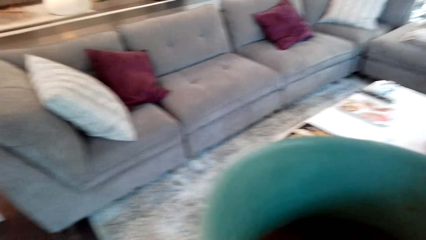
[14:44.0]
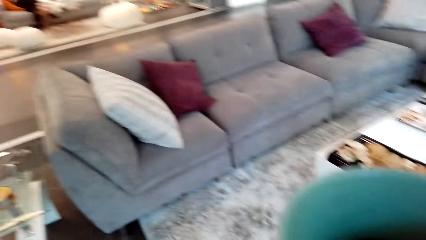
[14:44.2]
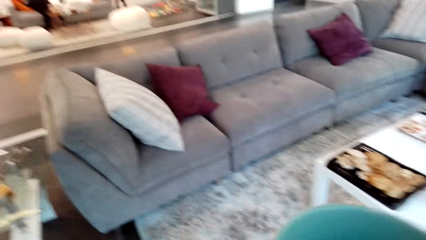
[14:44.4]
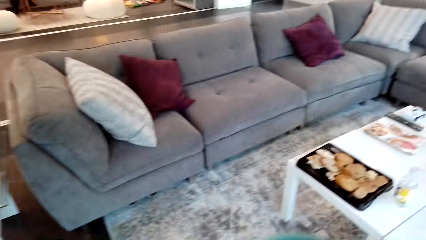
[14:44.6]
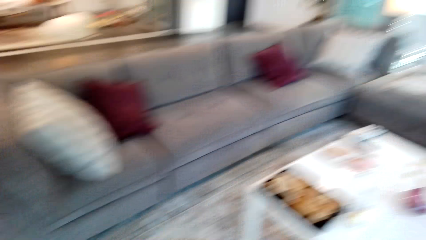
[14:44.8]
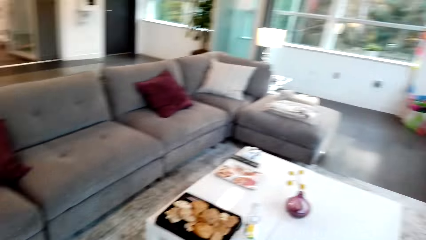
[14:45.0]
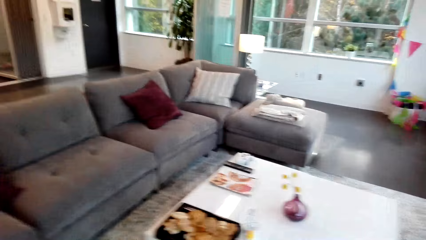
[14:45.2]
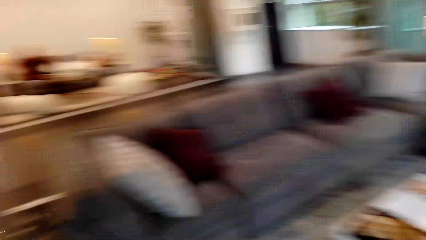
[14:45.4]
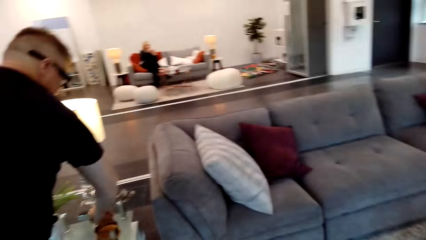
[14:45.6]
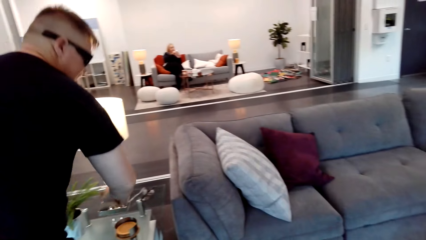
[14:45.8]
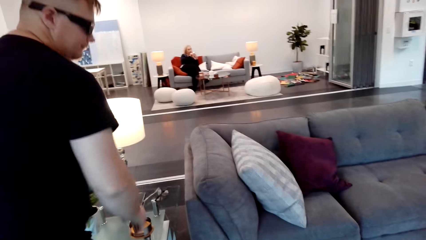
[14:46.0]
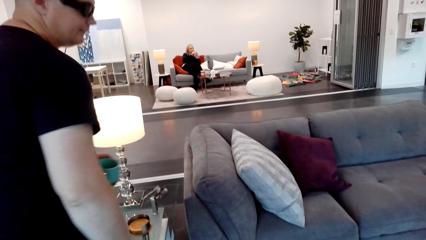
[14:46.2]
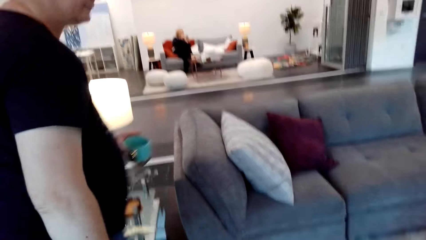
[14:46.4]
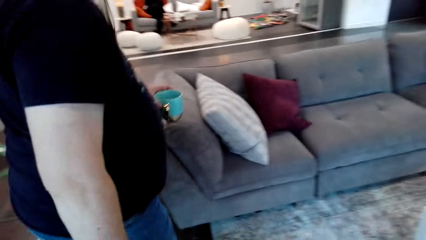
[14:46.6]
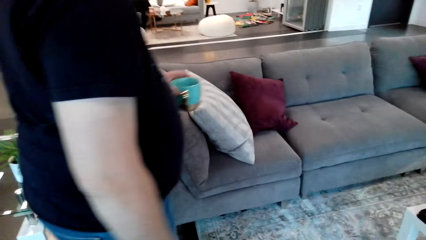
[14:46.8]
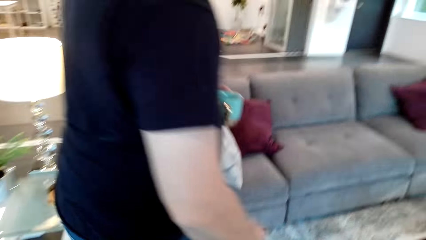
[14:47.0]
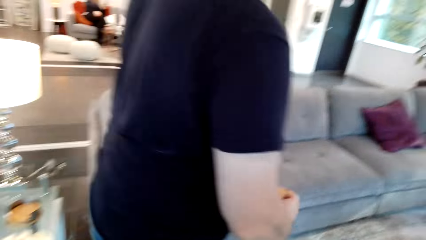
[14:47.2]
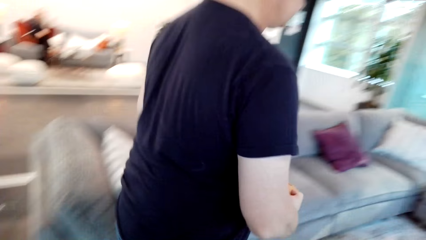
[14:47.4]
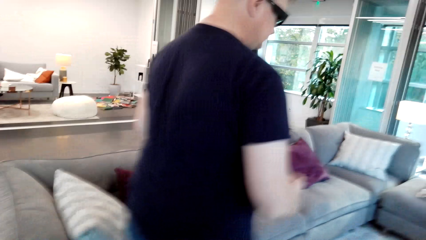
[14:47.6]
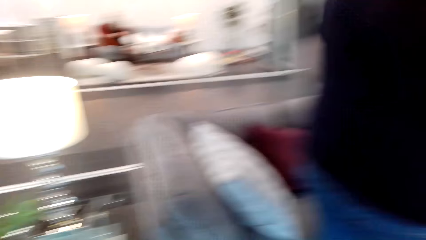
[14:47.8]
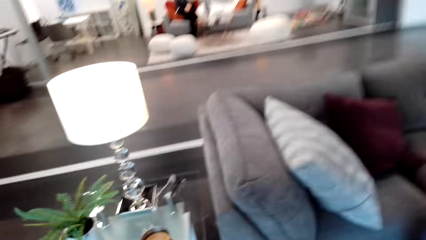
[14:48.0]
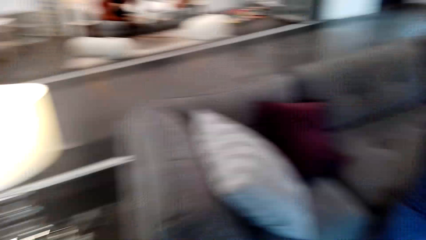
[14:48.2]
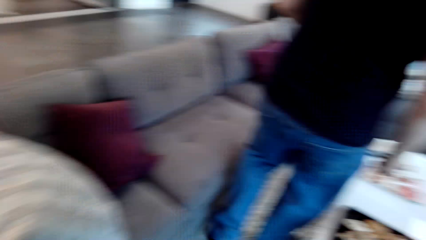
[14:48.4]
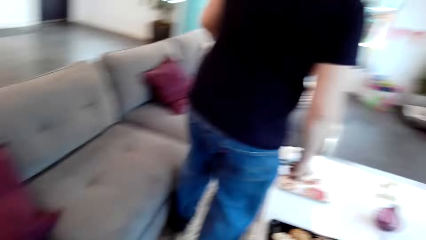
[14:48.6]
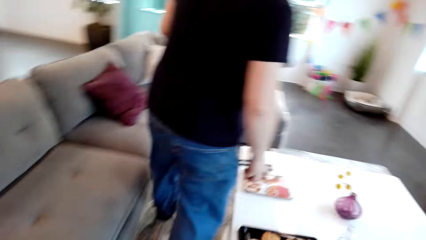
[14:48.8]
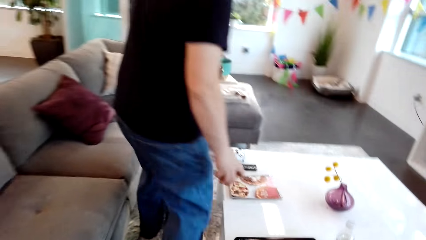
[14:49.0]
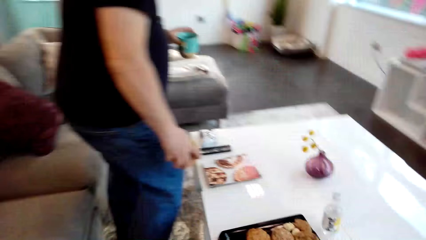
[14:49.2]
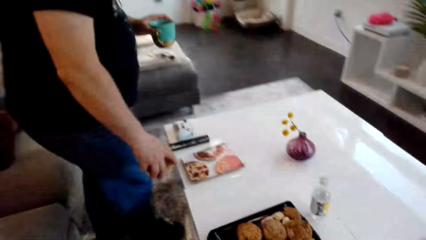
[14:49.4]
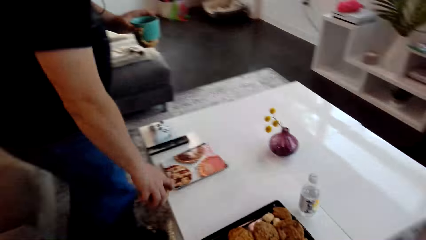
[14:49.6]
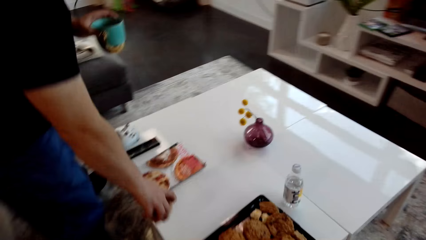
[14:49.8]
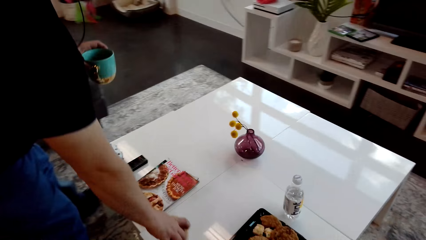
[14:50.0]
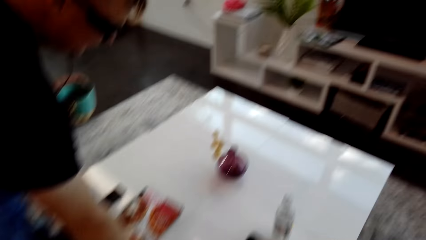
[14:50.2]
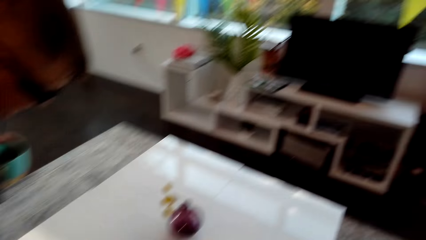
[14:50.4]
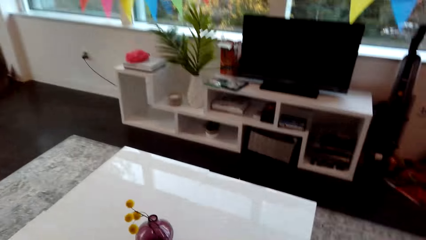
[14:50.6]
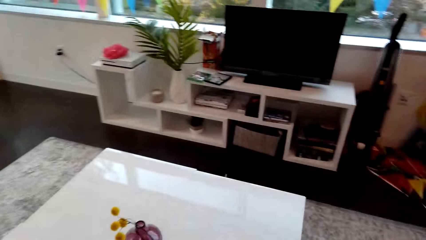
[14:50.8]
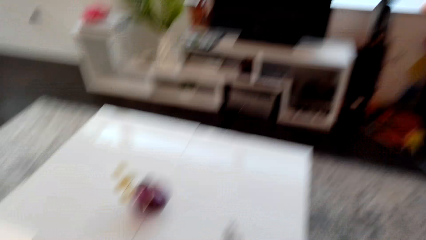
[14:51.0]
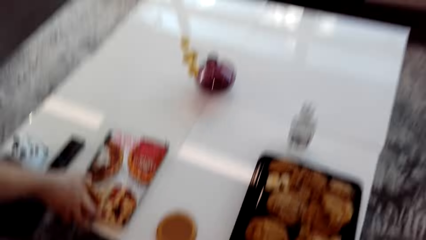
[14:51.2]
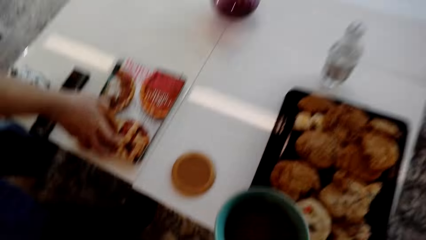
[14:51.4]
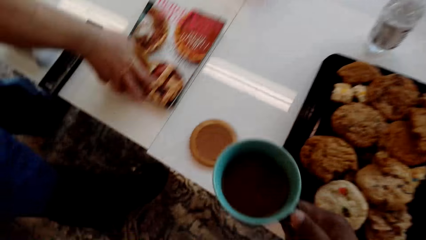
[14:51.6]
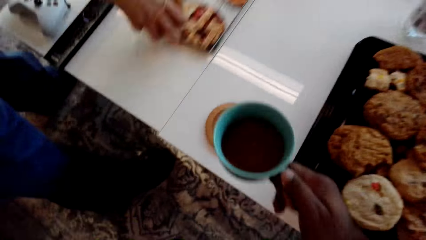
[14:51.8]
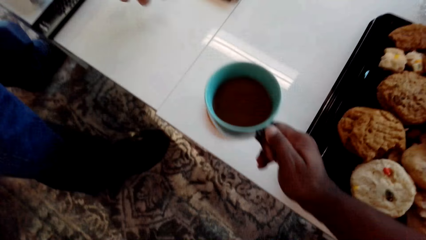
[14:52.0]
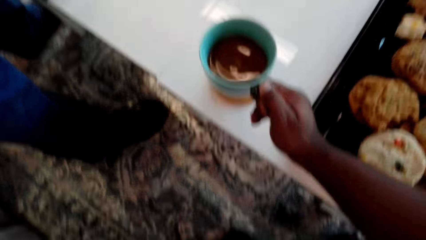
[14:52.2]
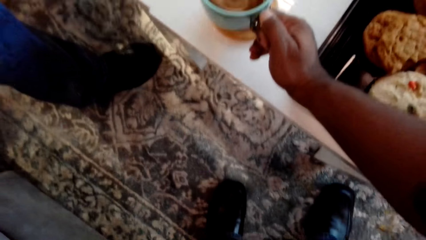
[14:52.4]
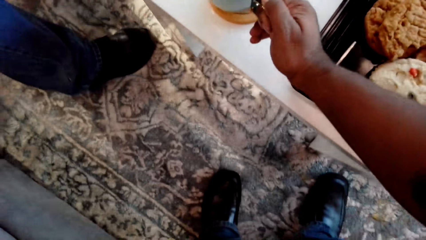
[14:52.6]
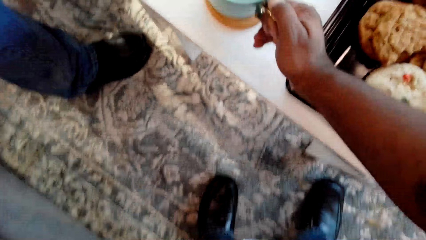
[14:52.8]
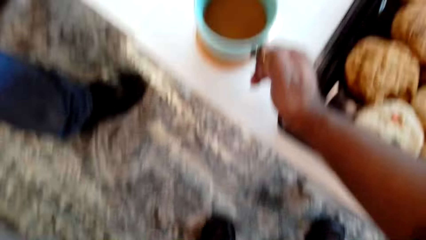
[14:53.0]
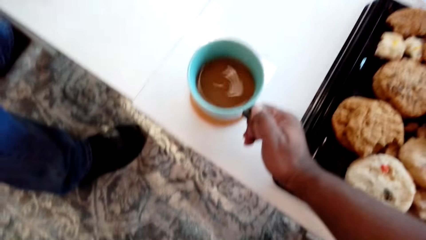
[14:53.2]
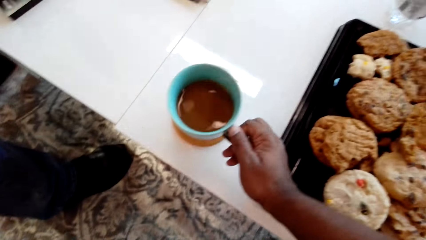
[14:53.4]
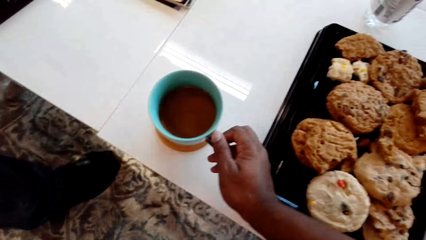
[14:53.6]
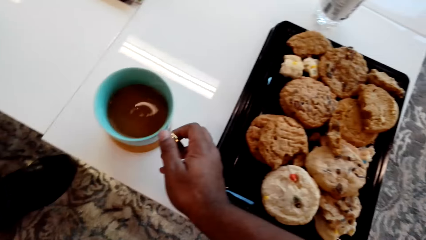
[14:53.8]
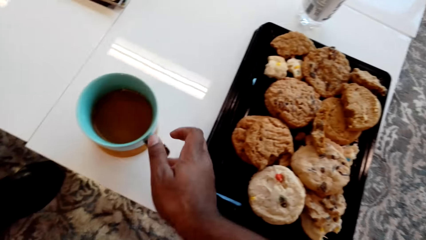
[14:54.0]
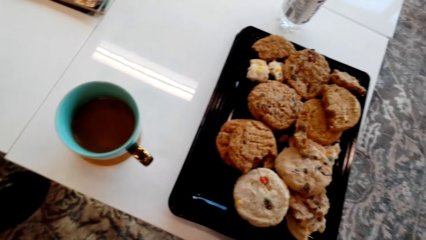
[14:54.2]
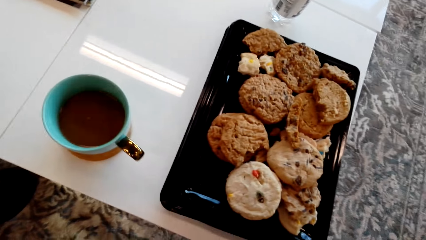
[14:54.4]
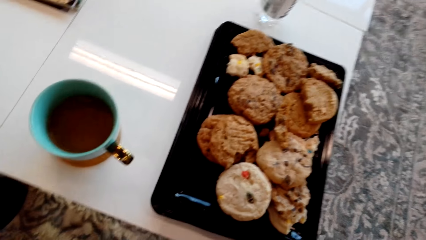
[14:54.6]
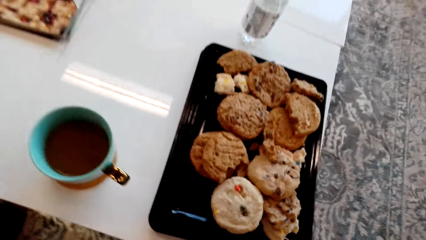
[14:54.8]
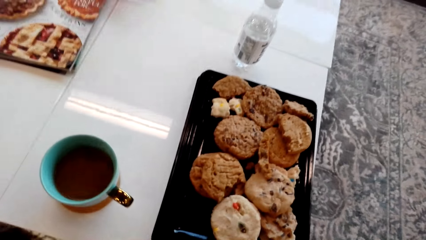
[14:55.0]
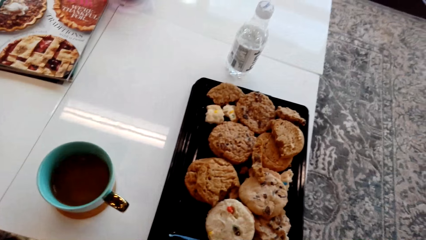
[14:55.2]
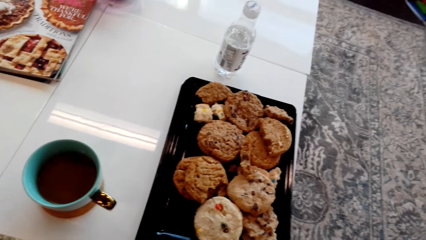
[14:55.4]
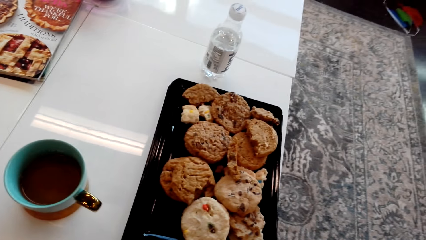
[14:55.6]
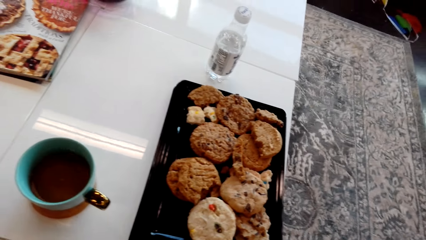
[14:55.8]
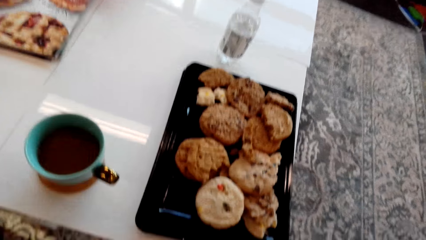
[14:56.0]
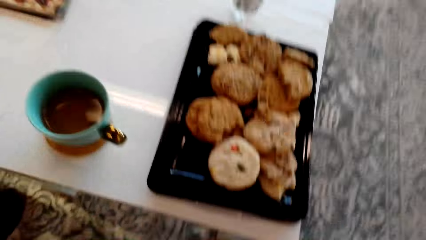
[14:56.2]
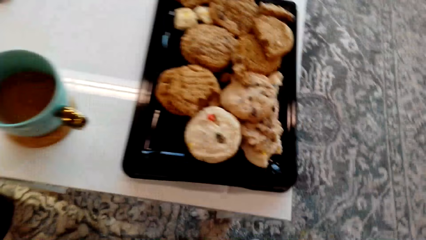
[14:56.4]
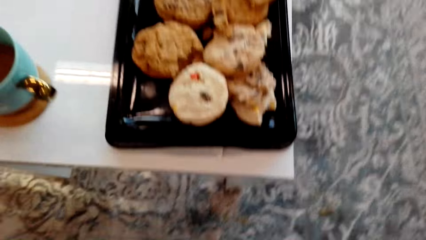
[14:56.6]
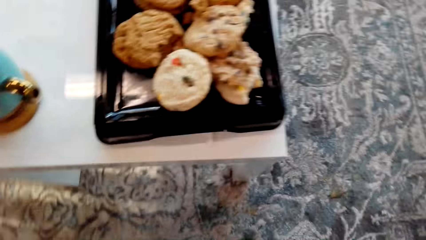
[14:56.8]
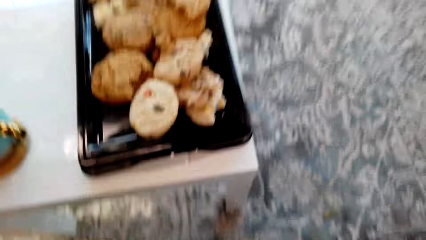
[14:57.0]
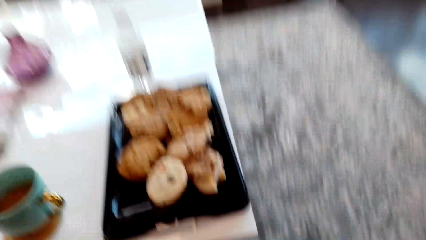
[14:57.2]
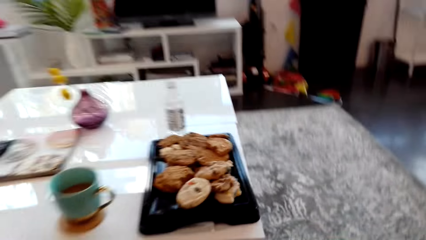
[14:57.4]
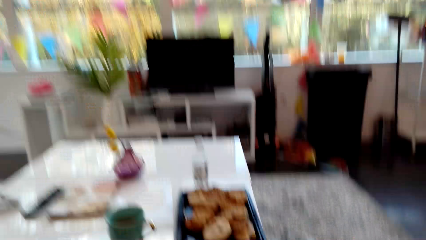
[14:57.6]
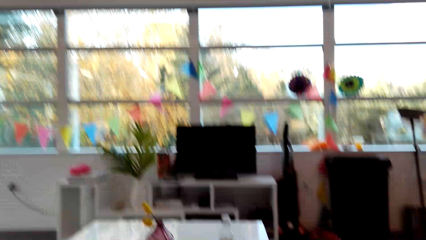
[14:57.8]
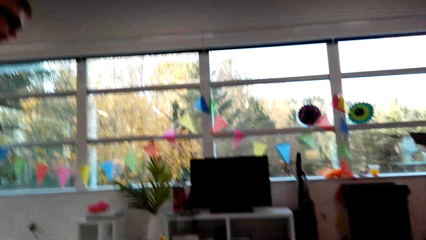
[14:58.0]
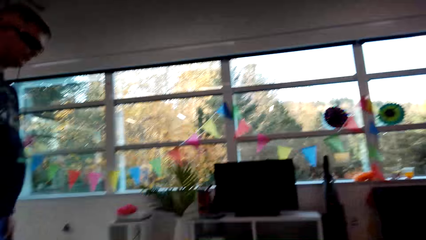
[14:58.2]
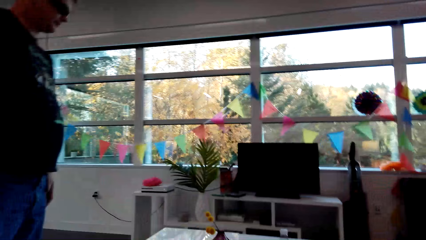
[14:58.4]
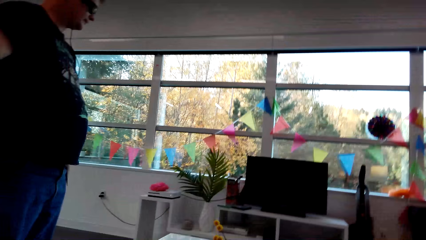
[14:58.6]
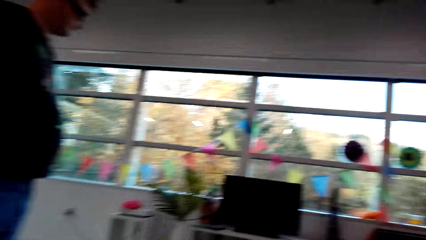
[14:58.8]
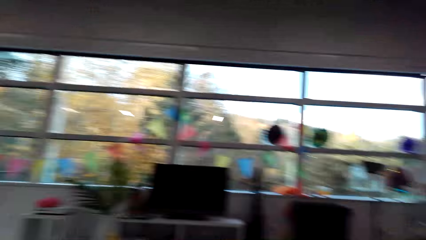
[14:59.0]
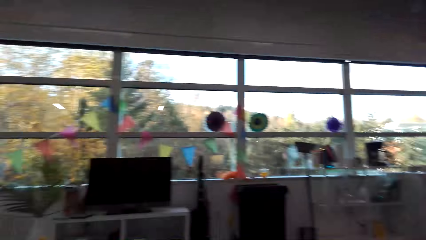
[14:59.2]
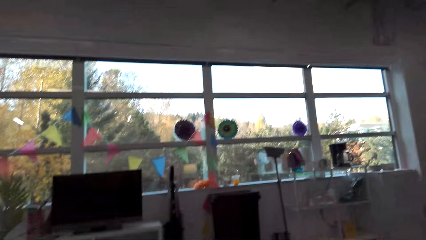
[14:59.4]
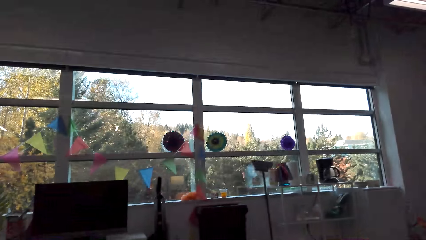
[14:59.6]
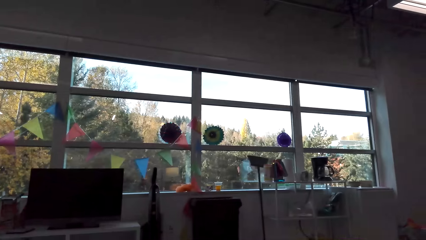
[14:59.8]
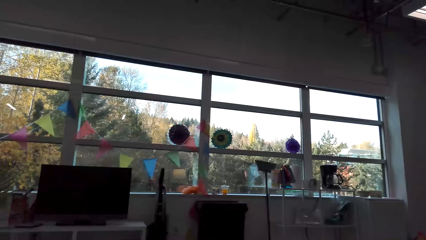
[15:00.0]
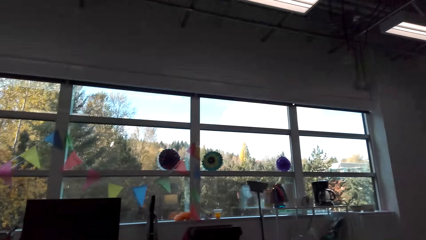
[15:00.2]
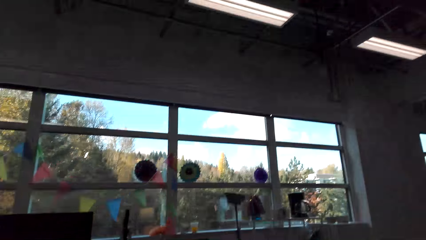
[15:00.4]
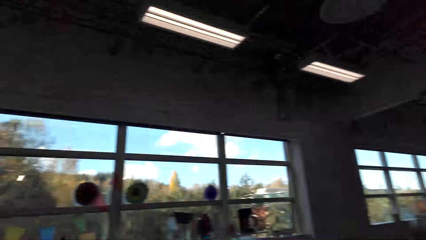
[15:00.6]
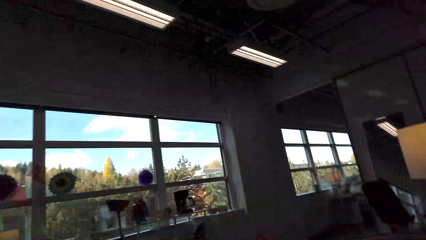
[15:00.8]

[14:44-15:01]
The camera wearer carries a cup. A man takes a coffee cup ring and moves. The man puts the coffee cup ring on the table and sits. The camera wearer puts the cup on the coffee cup ring. They sit on the couch. The man stands.
